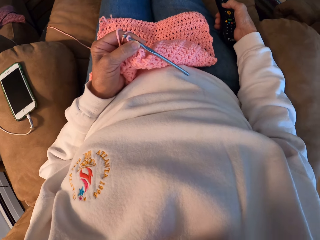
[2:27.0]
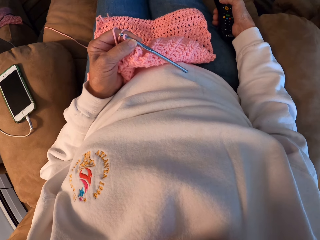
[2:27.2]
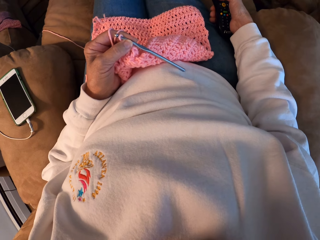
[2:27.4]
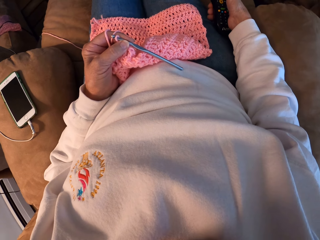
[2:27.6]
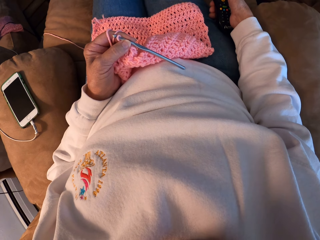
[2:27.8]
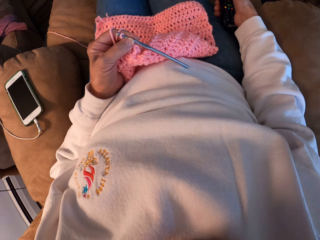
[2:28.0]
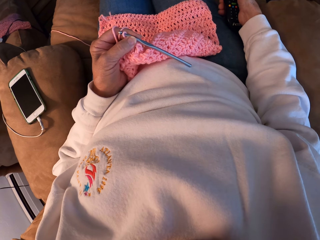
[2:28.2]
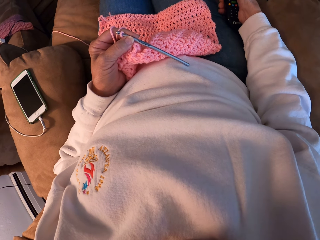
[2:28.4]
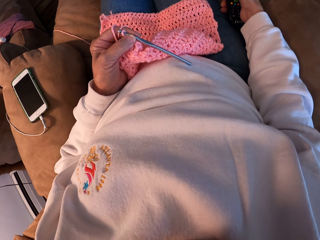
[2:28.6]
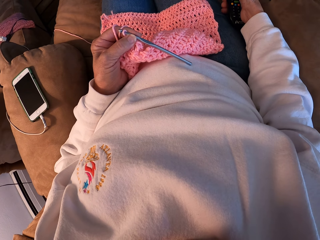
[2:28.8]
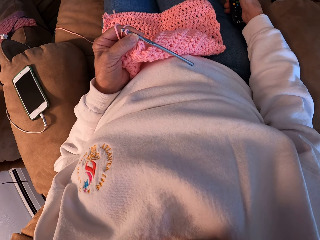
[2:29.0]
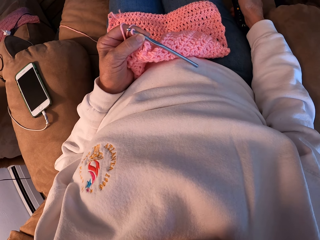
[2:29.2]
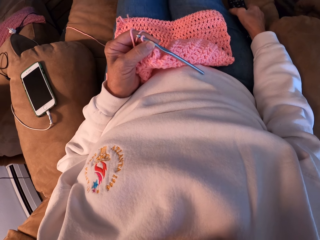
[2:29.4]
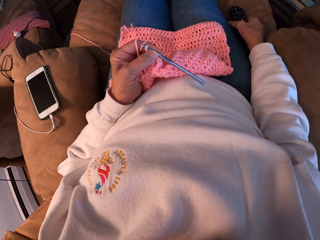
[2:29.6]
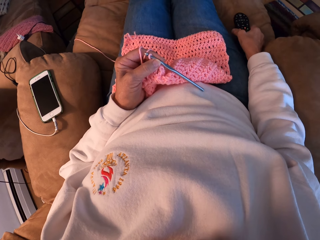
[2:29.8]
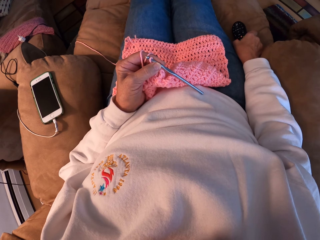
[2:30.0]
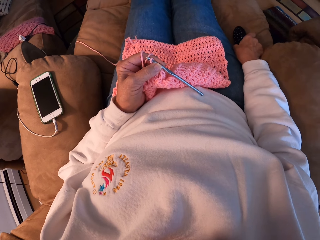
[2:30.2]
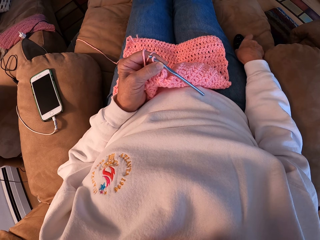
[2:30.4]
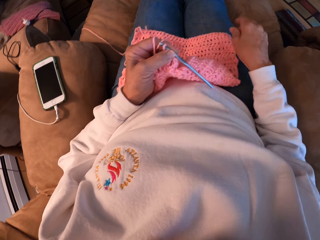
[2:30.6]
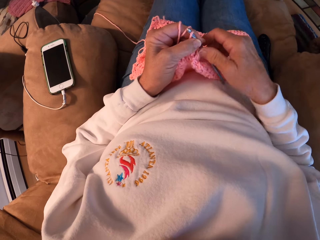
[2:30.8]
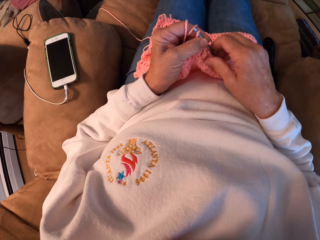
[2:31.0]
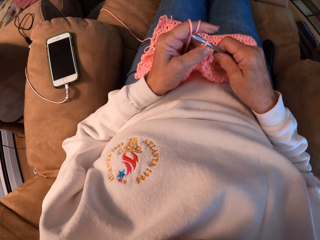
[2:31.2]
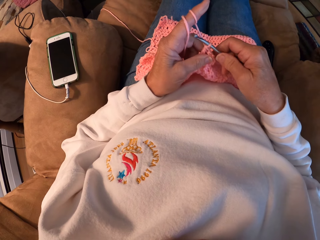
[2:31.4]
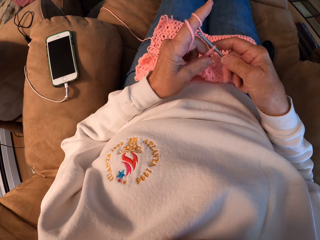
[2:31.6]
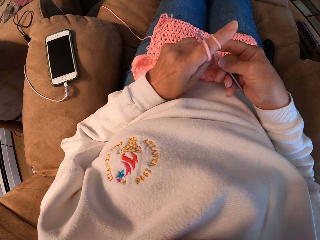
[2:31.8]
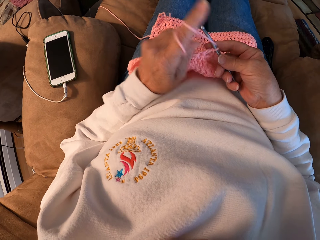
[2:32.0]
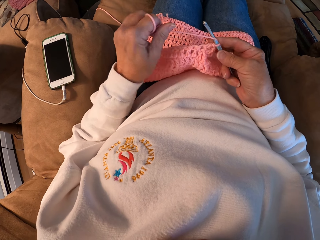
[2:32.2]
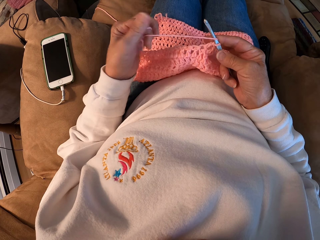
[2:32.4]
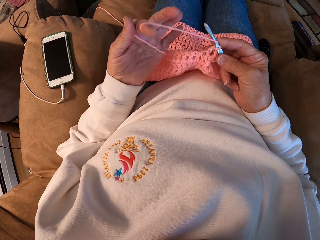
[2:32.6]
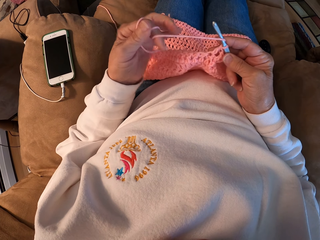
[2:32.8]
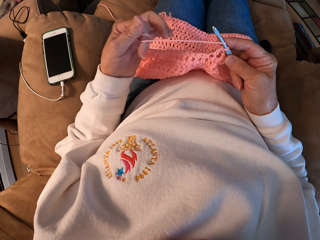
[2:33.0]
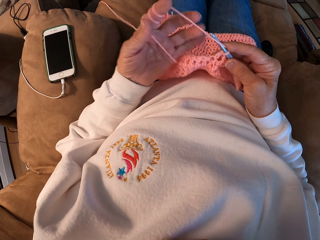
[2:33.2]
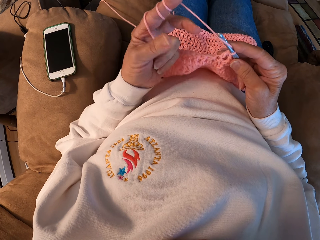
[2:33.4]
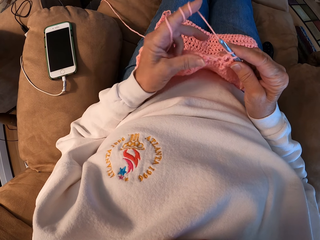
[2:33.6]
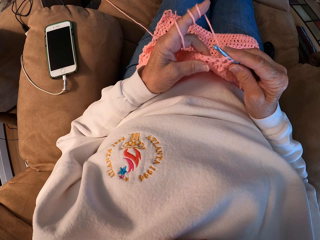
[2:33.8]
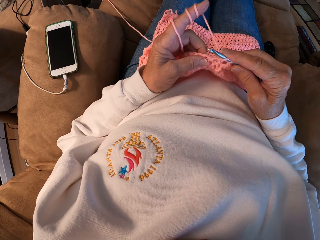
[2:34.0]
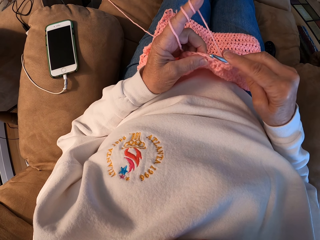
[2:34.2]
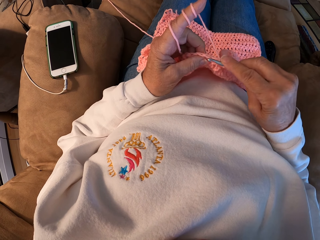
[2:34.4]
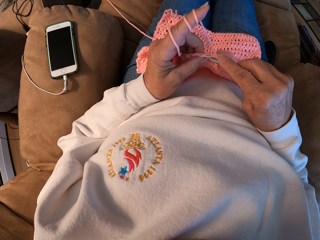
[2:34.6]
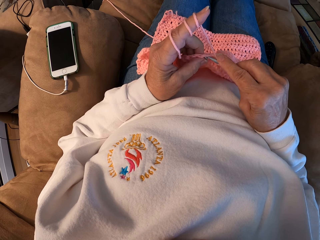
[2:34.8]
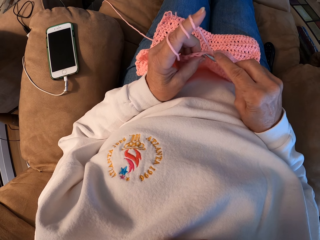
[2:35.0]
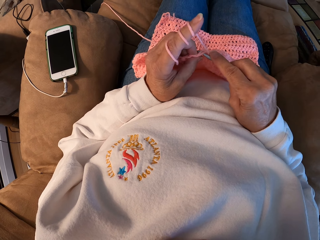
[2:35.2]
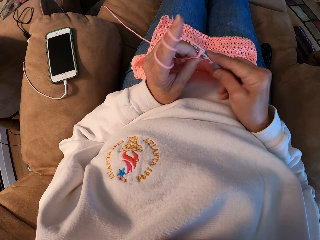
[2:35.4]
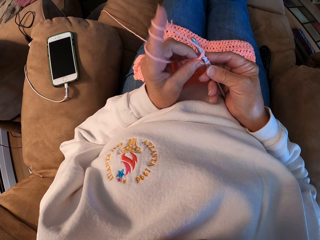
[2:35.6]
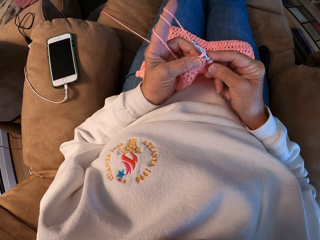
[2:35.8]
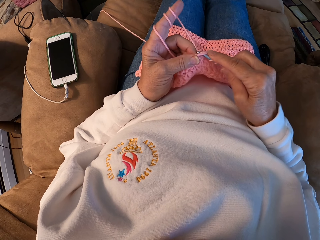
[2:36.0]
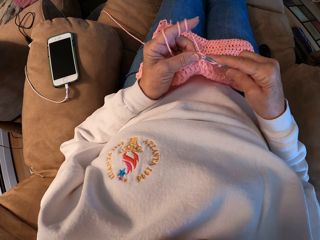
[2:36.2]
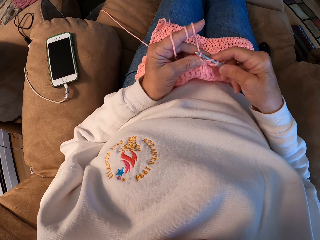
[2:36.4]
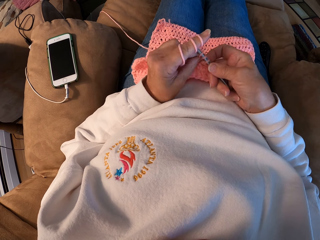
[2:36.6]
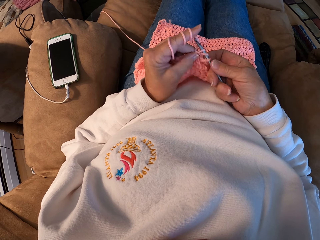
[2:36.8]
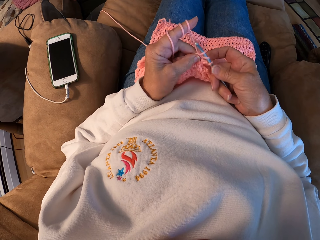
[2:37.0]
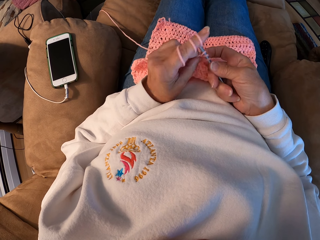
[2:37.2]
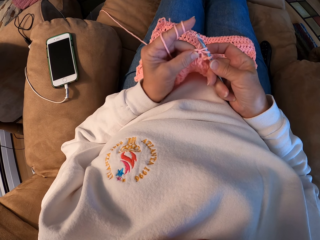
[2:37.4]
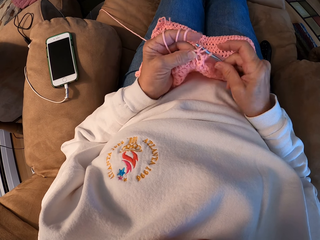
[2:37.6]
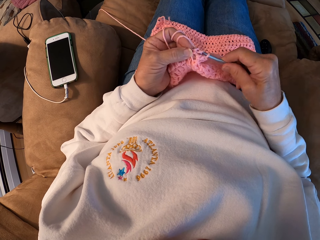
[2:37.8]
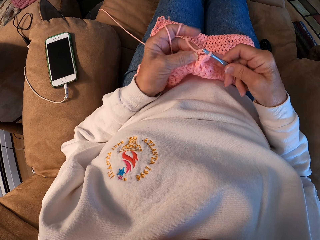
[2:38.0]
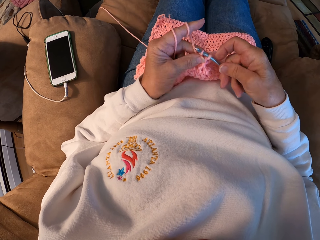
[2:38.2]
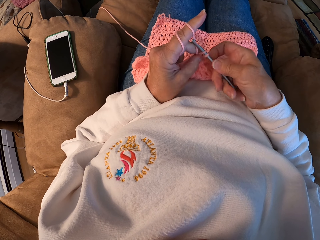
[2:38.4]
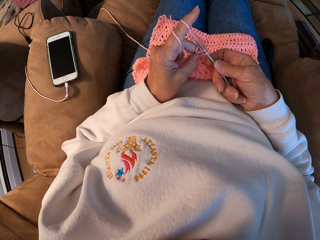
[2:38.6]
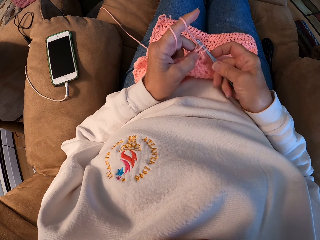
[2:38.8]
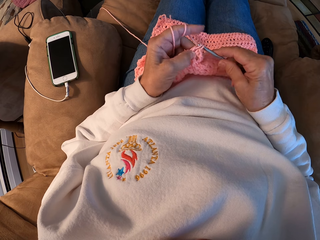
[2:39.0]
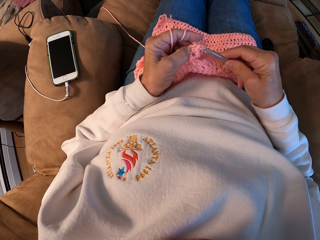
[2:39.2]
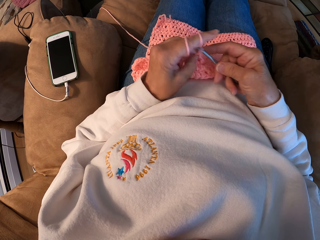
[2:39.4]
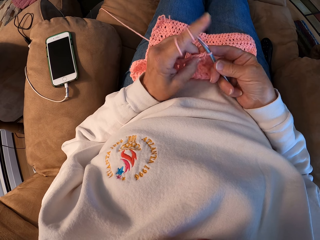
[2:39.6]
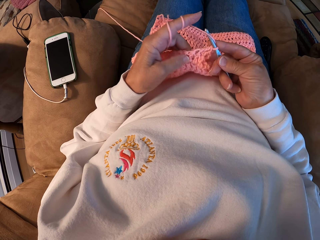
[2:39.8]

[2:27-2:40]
The camera wearer drops the remote control back on the sofa. She stretches a hand back to the crochet hook. She holds the knitting pin. She picks up the hook. She knits the cloth. She rolls the knitting thread on the index finger of her left hand.

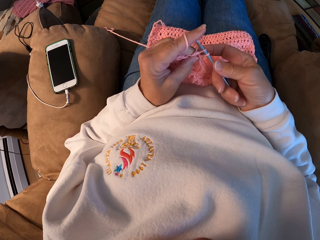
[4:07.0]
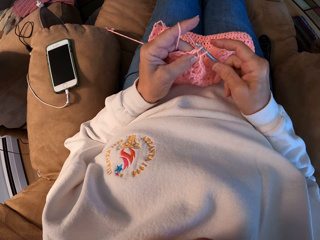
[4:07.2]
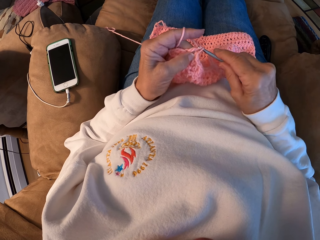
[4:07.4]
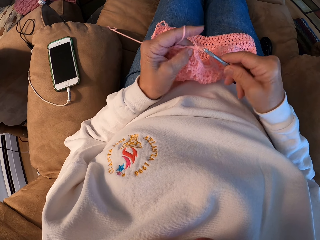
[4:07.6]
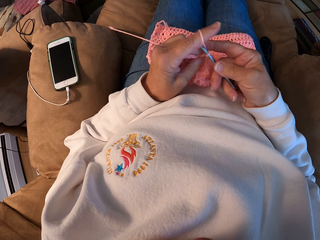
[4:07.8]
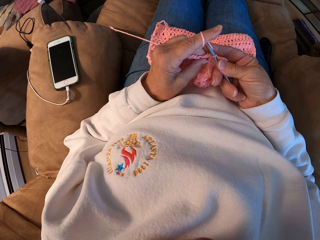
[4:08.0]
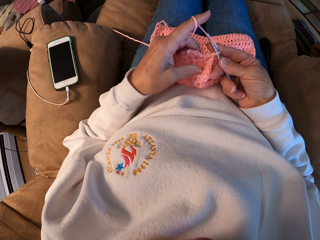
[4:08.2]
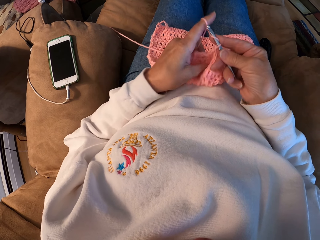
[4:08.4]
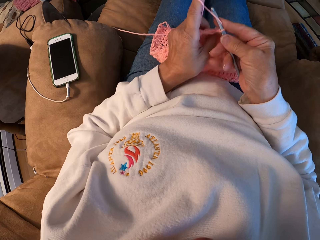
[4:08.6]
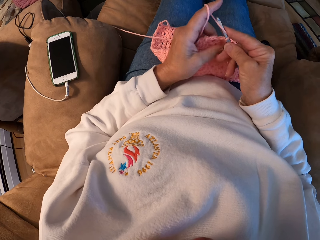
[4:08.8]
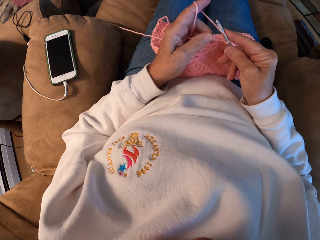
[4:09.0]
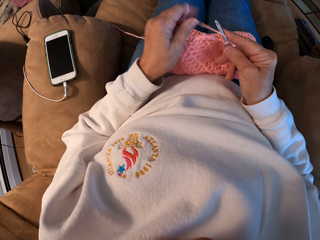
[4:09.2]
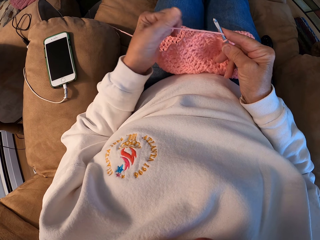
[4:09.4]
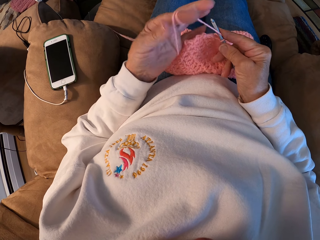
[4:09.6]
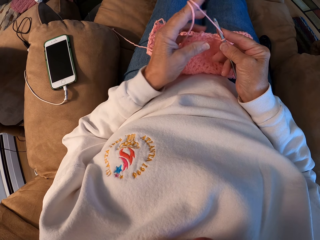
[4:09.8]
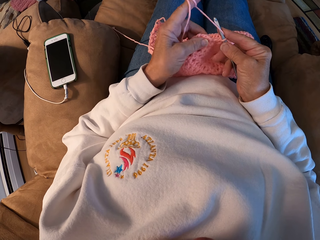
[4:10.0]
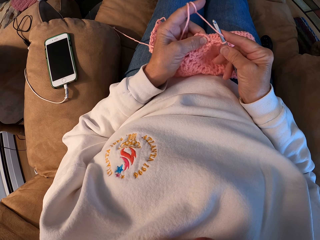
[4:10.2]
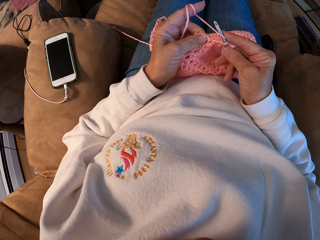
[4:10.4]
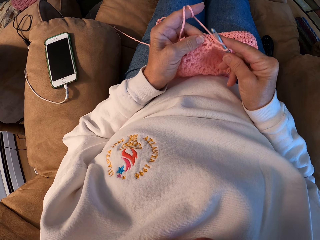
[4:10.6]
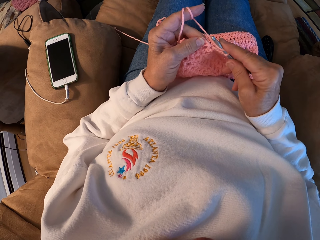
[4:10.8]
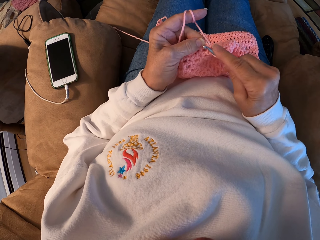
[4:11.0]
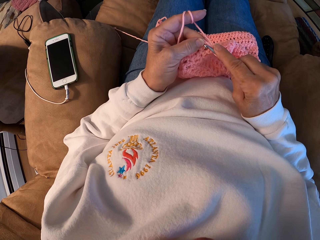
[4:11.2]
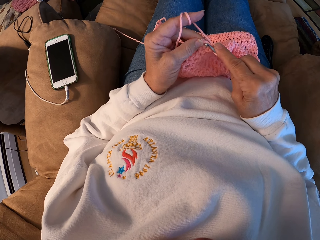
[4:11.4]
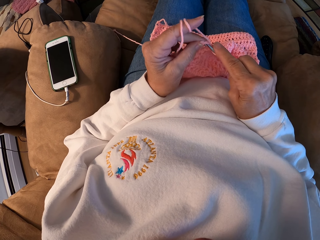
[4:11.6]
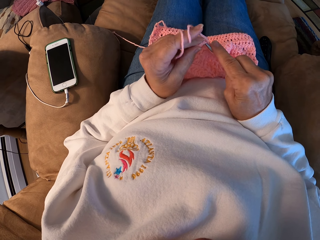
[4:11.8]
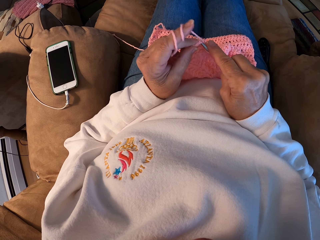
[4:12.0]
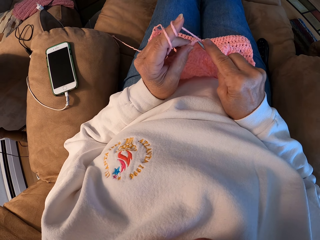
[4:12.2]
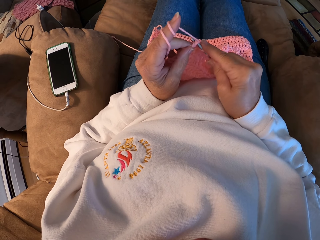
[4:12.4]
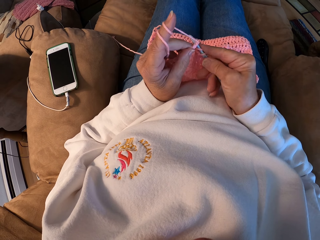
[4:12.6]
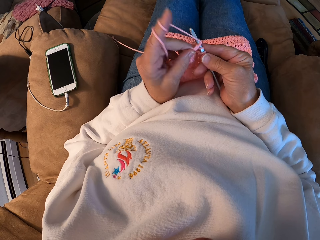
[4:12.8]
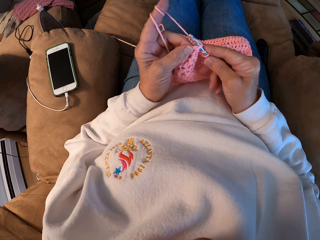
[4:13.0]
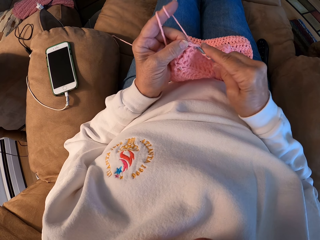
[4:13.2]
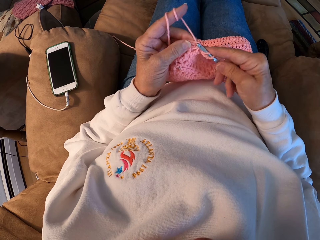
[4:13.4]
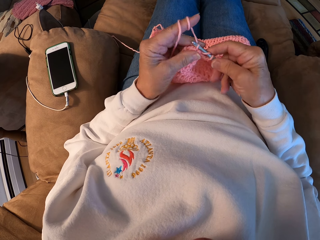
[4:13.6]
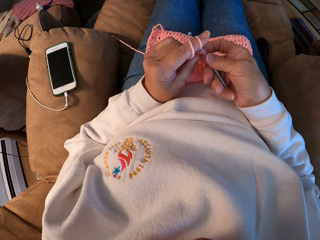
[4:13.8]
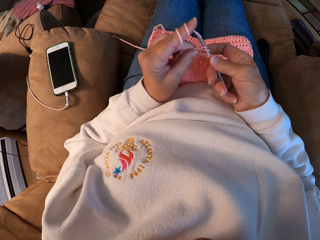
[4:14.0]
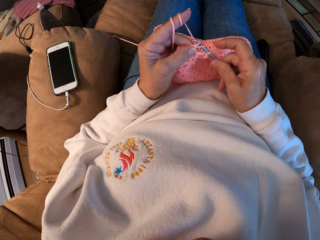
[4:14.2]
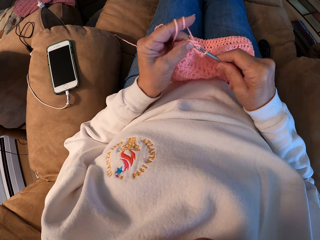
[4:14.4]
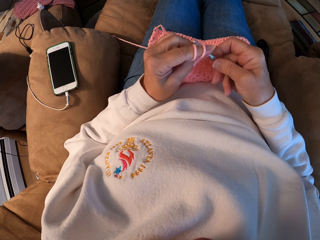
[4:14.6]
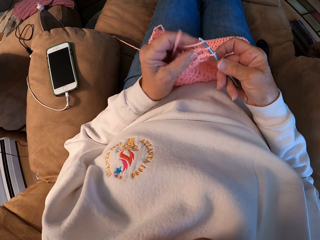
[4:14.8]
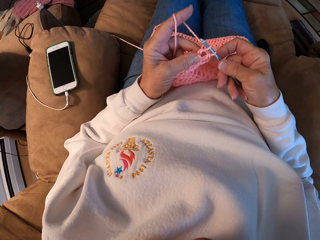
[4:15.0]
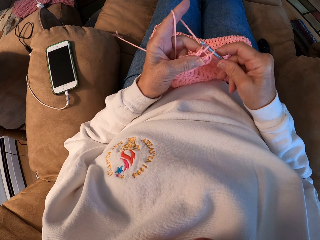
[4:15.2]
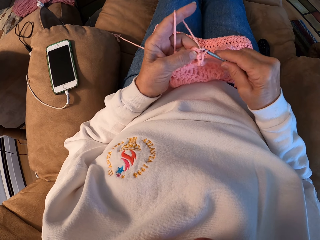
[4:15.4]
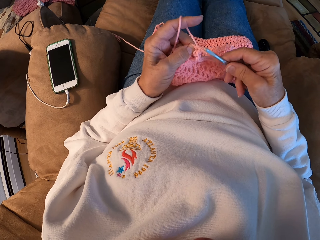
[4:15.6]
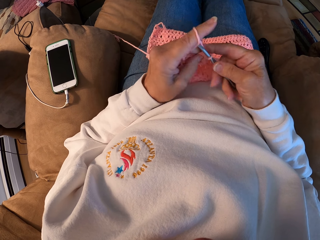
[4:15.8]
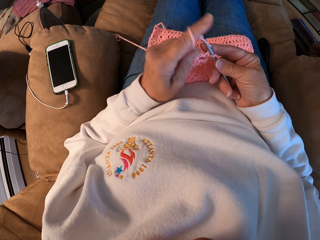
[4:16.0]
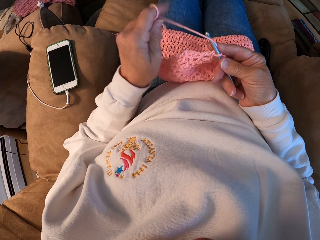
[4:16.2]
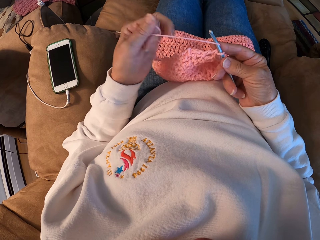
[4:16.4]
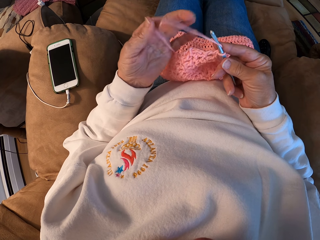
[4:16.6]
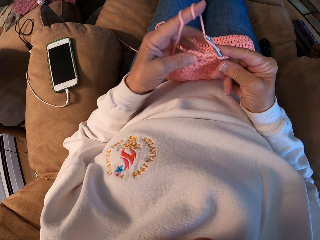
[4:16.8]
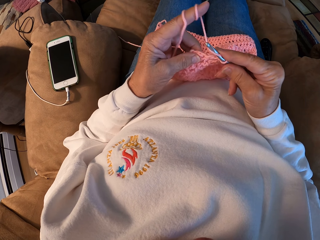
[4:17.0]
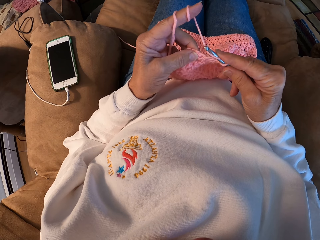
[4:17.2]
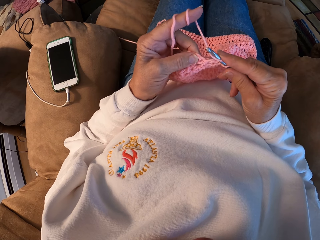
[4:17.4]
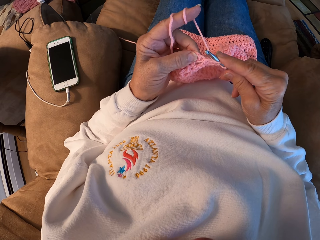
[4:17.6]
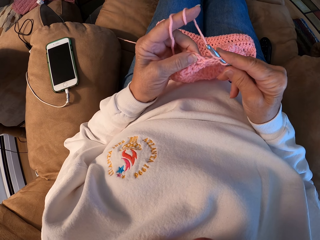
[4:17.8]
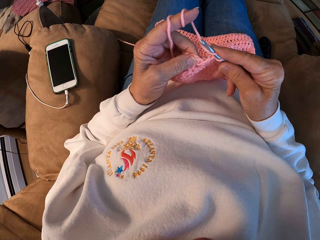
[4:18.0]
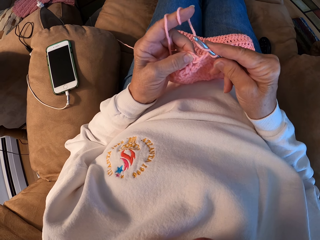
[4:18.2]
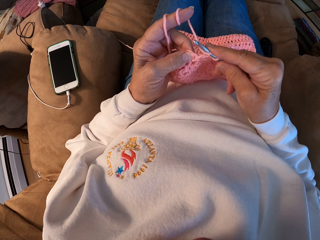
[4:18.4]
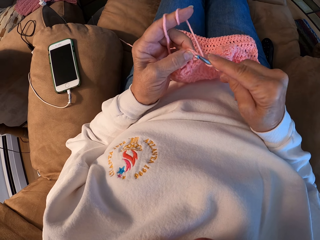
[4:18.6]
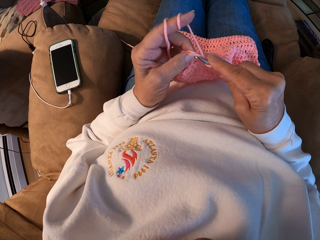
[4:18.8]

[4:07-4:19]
The camera wearer pushes the cloth. They knit the cloth.
